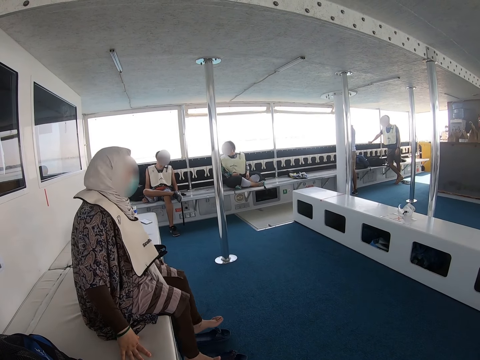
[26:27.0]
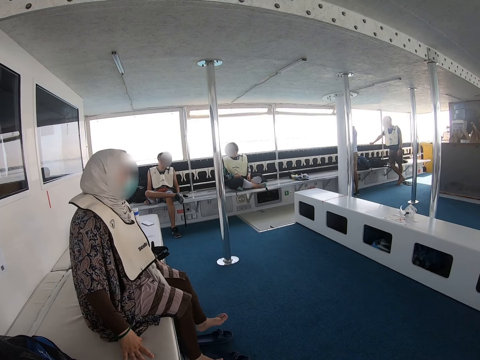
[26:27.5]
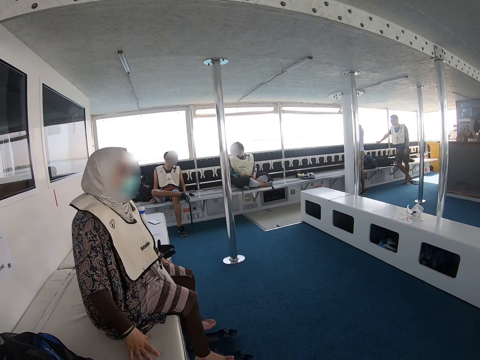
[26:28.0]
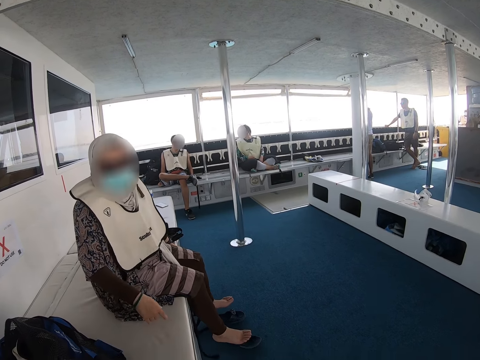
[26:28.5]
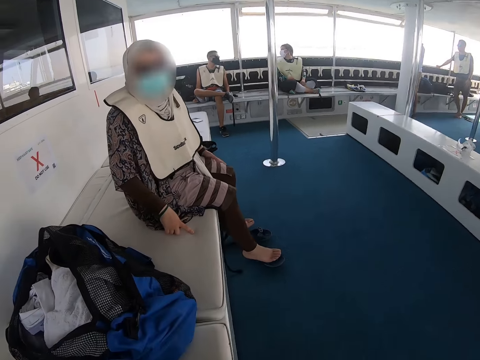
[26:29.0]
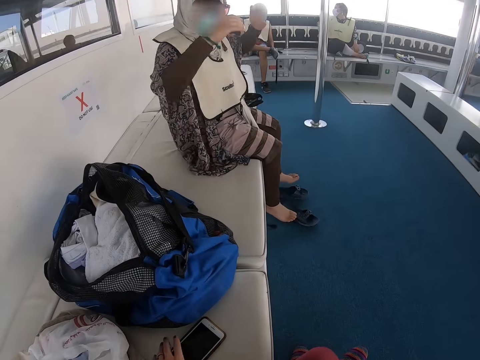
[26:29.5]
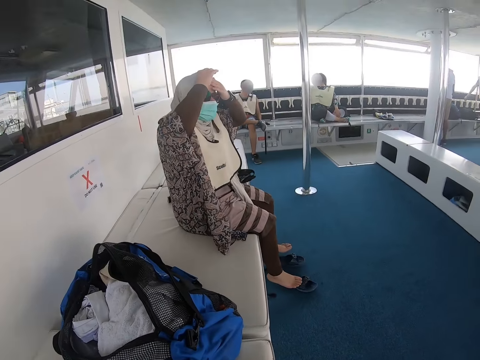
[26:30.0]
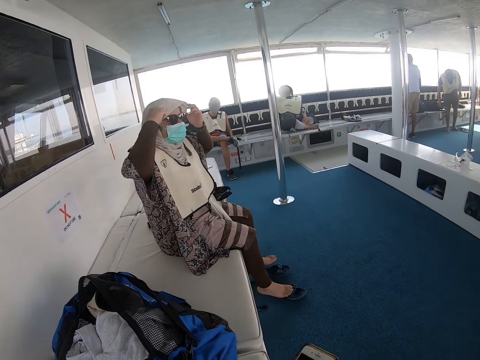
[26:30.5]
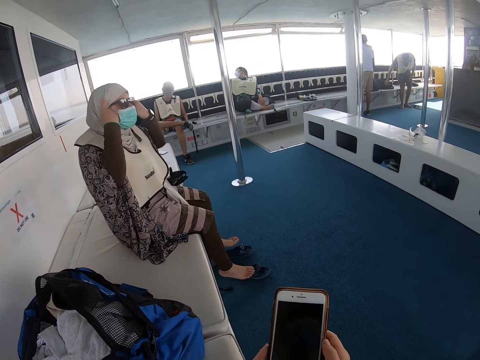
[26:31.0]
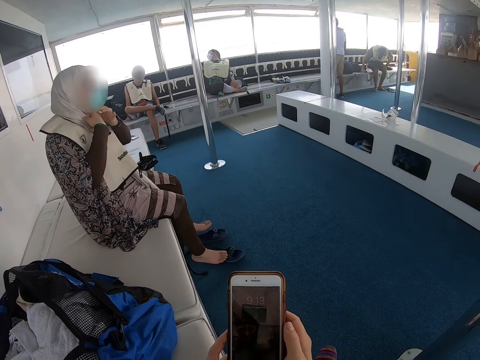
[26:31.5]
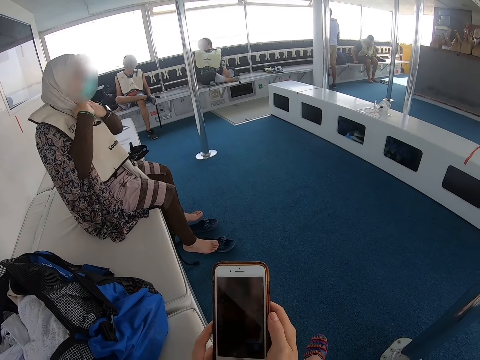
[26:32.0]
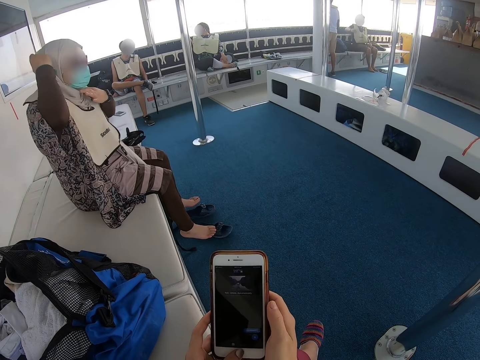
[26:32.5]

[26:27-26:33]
The camera wearer holds a phone. The lady adjusts her hijab. A man sits. The camera wearer checks his phone.
